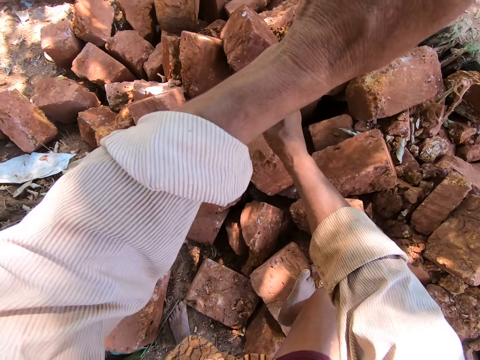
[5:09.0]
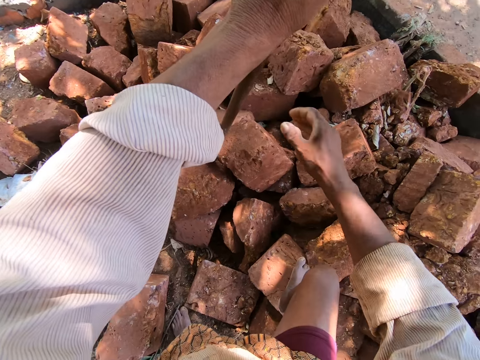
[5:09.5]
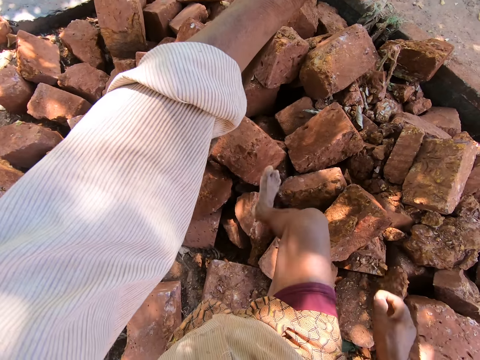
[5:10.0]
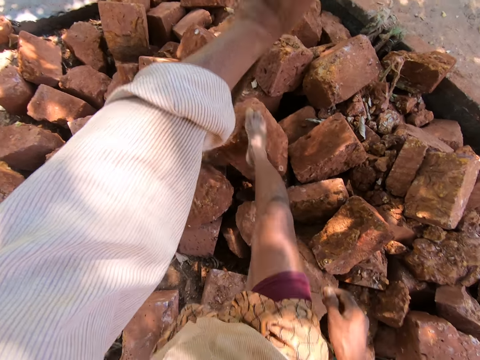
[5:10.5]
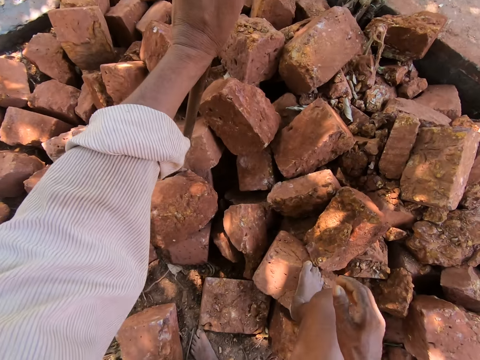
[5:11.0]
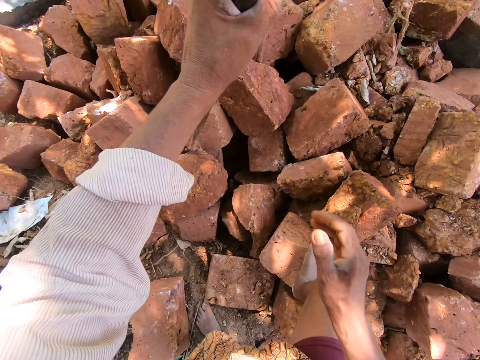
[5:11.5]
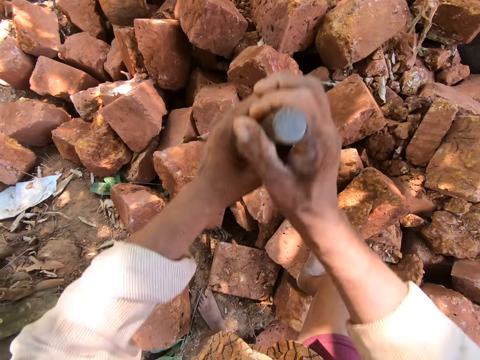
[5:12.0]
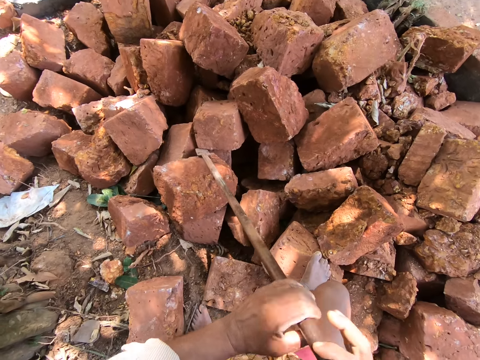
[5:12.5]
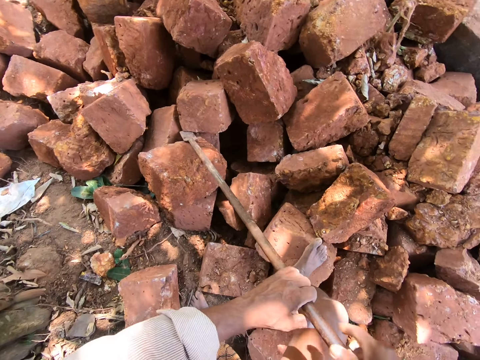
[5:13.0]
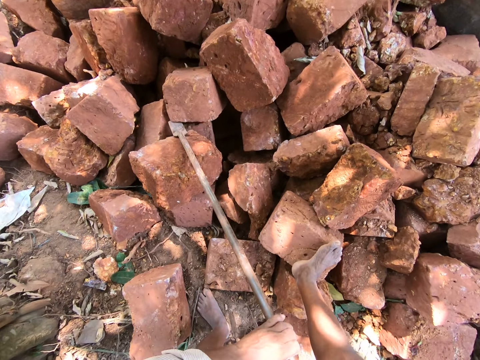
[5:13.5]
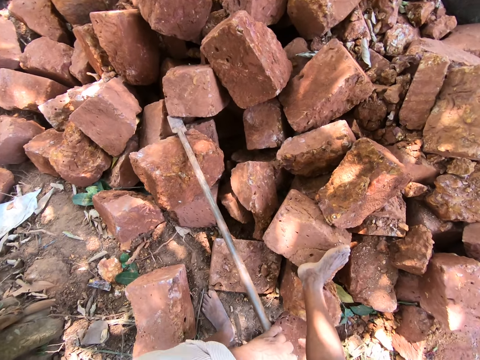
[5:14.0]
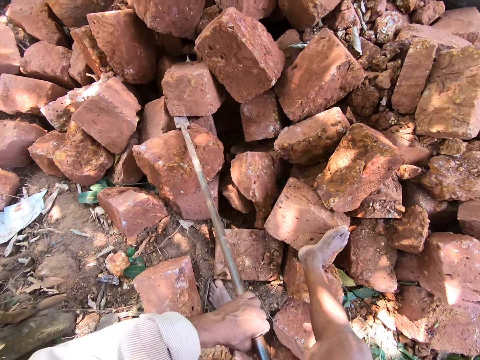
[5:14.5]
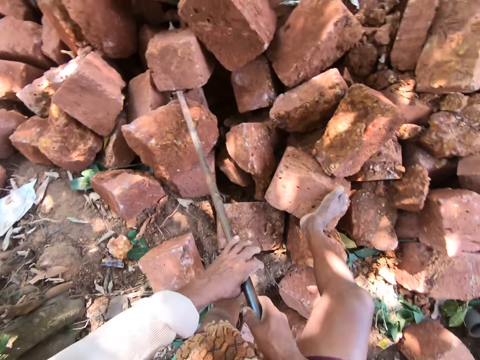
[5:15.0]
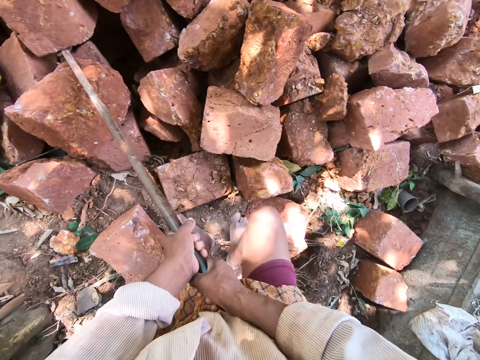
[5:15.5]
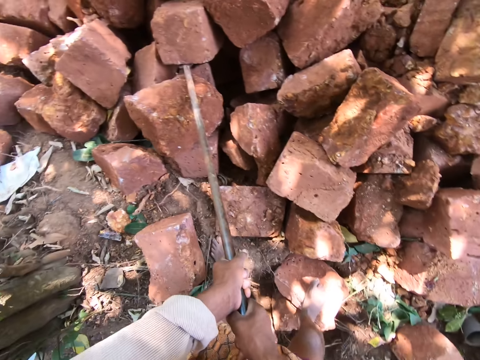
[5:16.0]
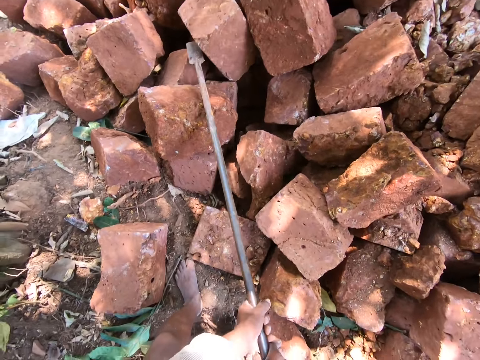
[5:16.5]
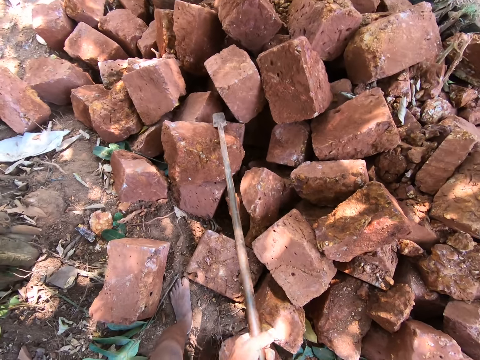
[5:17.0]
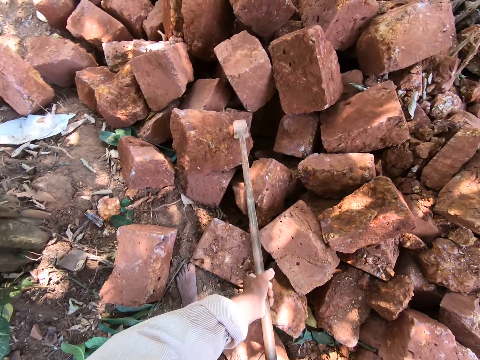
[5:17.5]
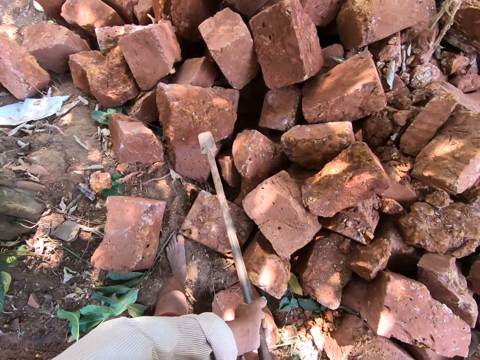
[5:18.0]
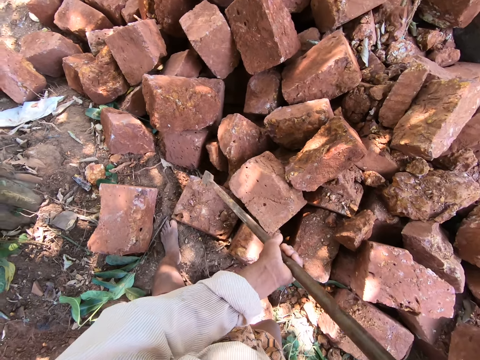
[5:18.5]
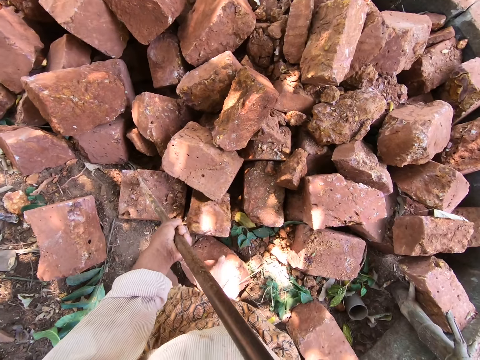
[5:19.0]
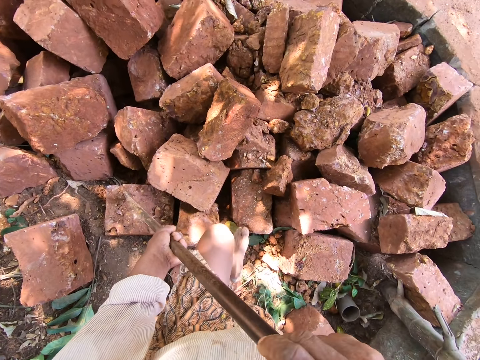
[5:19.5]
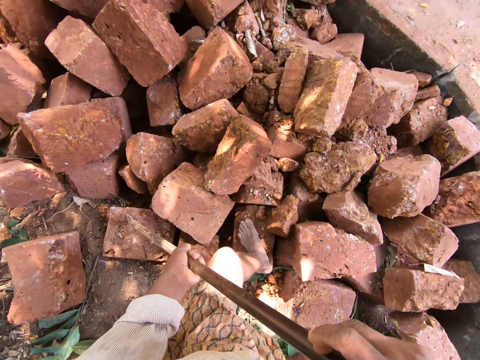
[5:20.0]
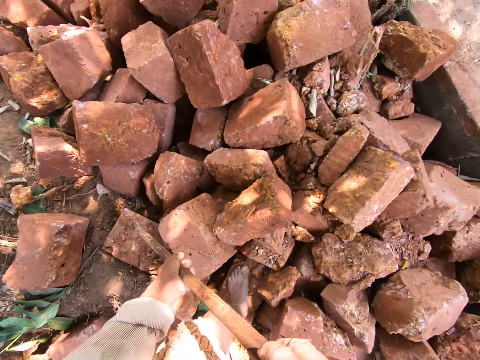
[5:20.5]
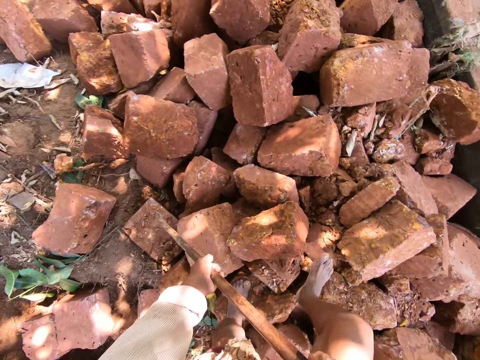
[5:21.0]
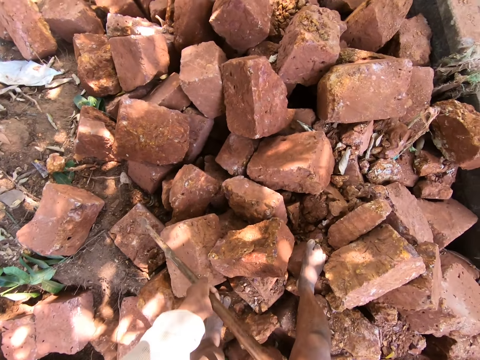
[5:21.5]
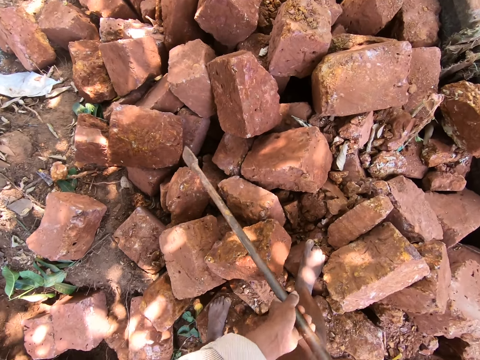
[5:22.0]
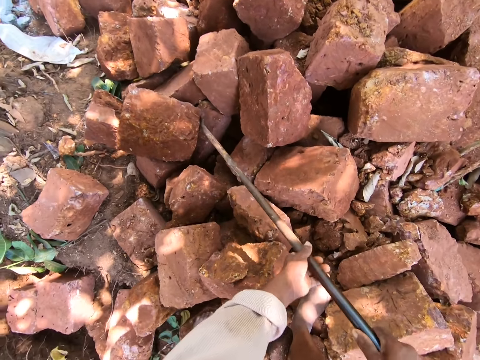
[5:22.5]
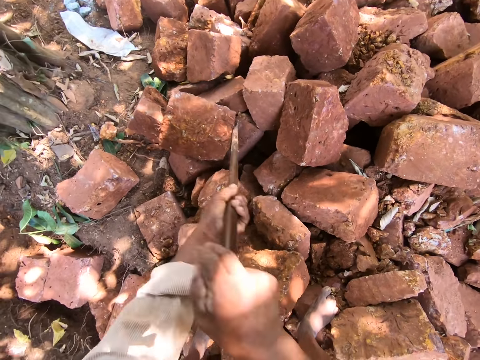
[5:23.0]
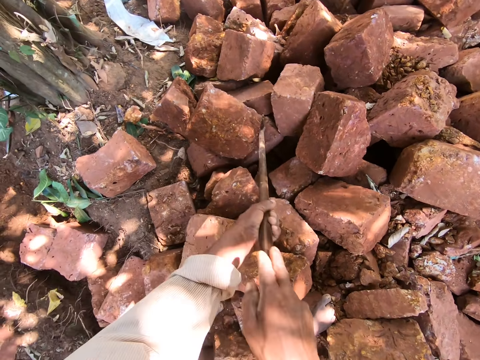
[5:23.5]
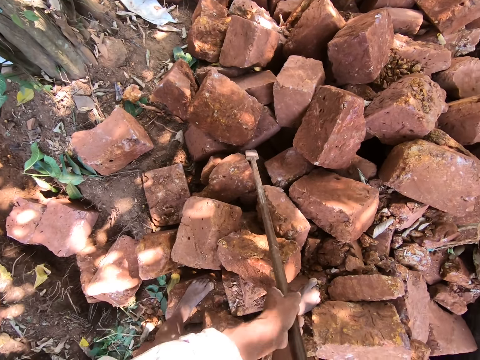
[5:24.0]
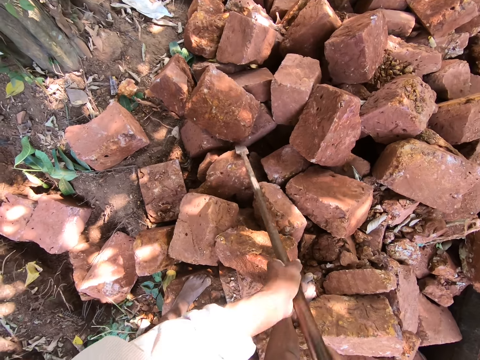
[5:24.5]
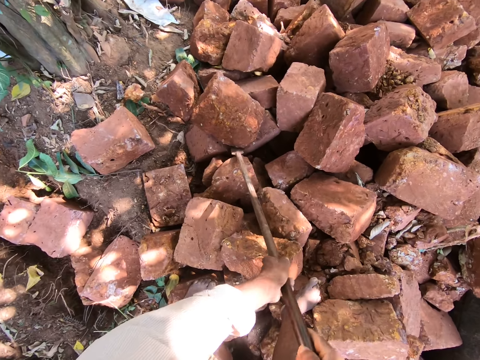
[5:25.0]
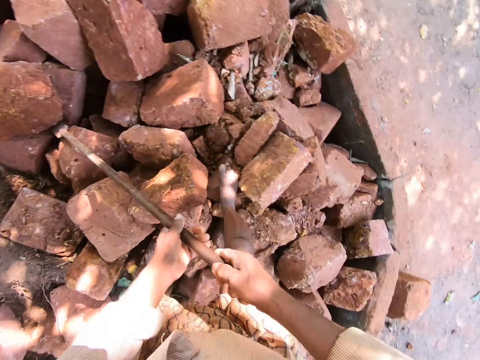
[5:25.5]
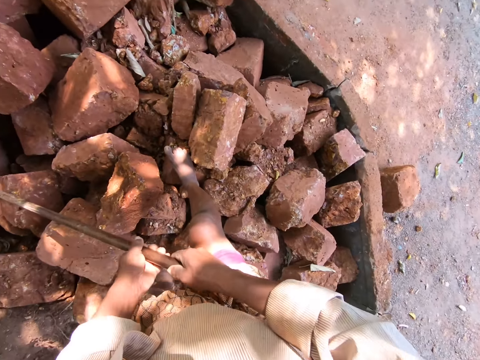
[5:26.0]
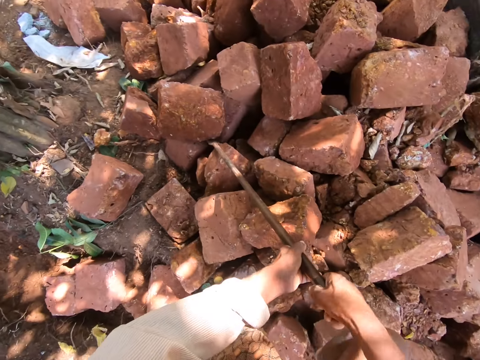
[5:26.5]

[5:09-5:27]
The camera wearer moves a brick on the ground with his right foot. He removes some bricks from the ground with the steel rod in his hands. He looks around. He pushes a stone with a metal.

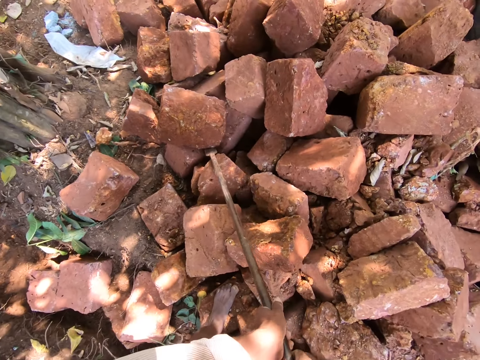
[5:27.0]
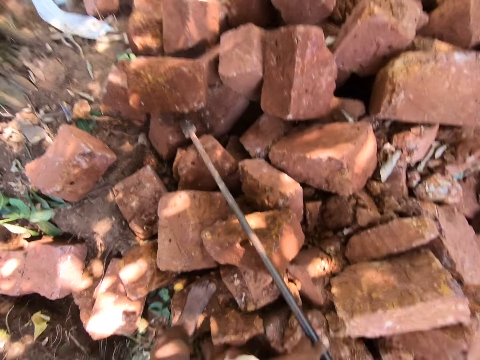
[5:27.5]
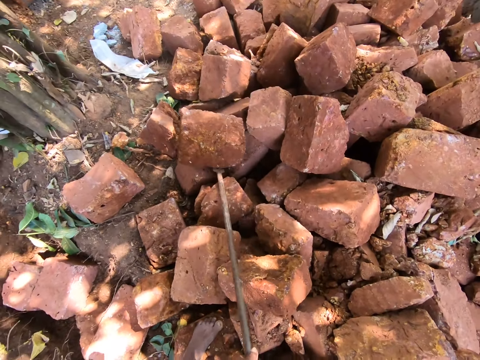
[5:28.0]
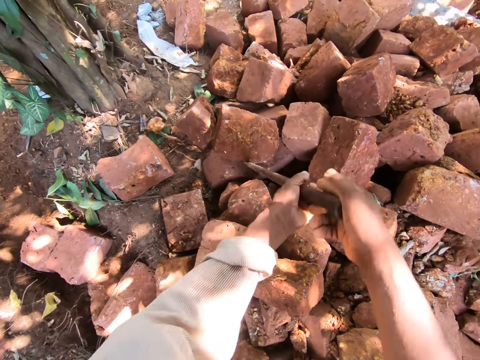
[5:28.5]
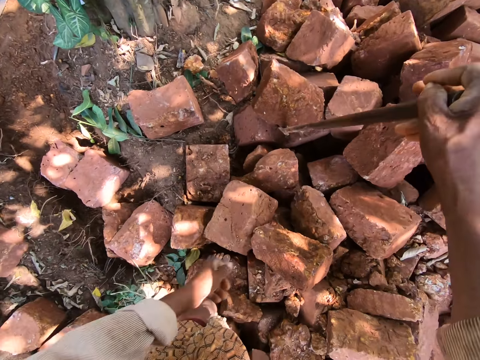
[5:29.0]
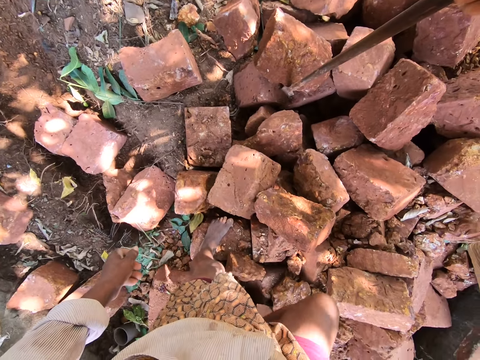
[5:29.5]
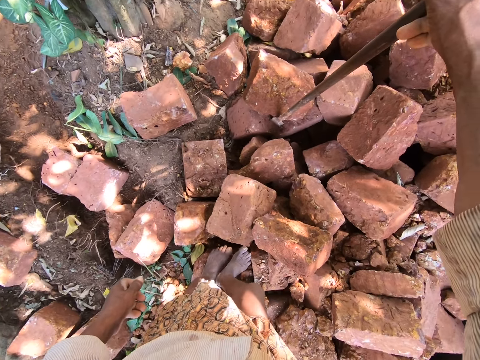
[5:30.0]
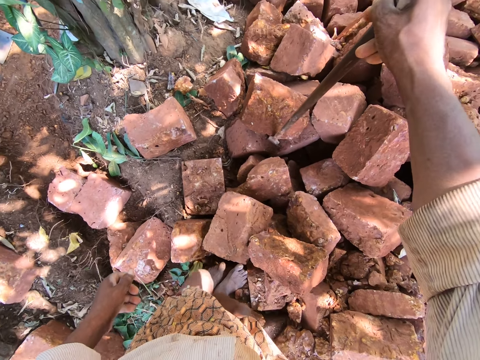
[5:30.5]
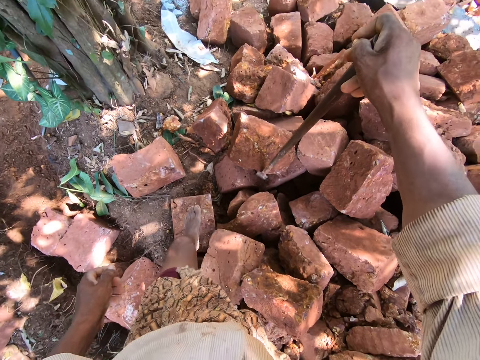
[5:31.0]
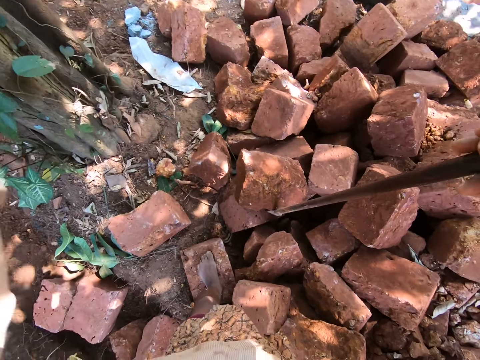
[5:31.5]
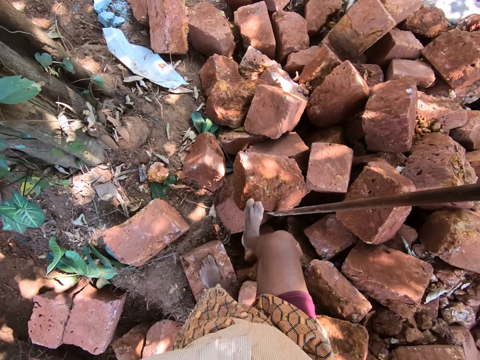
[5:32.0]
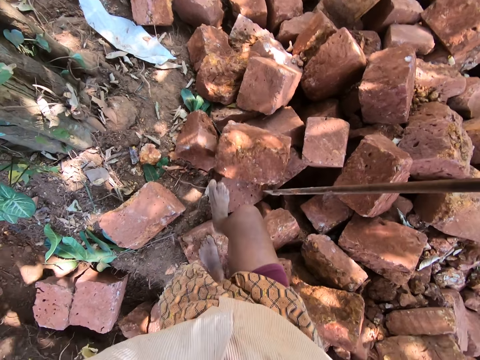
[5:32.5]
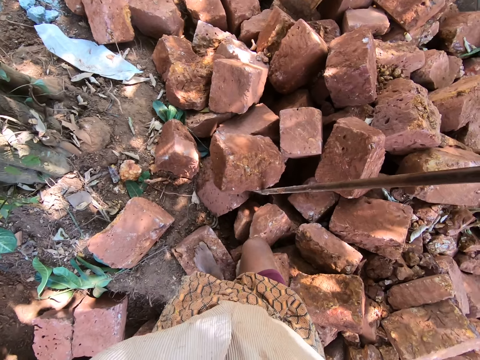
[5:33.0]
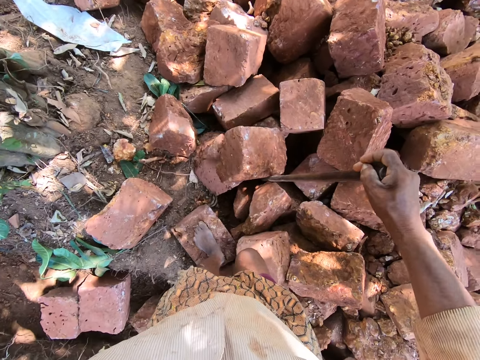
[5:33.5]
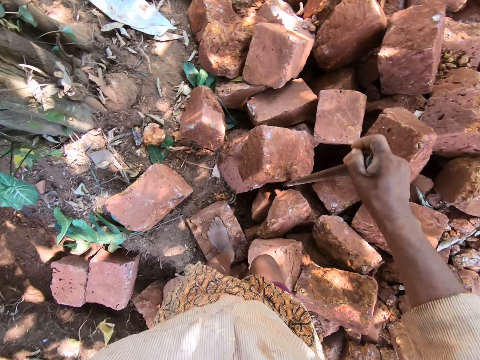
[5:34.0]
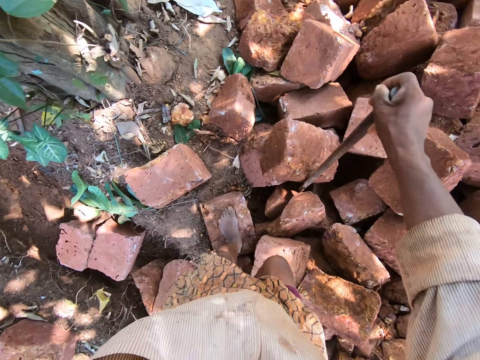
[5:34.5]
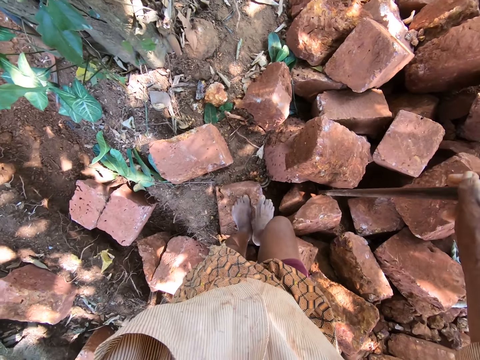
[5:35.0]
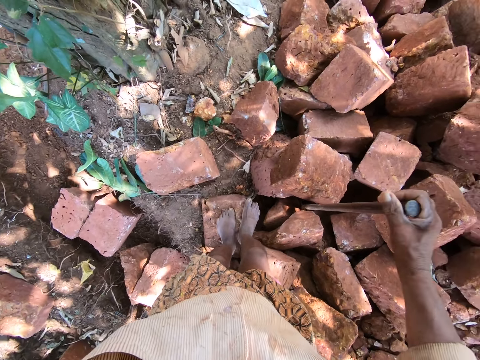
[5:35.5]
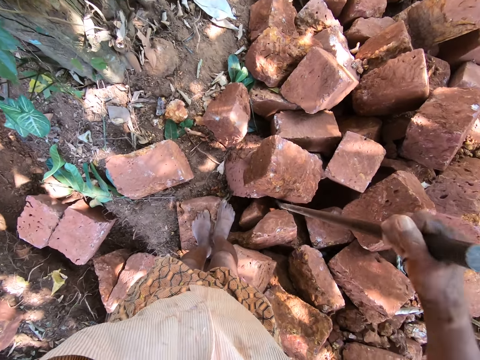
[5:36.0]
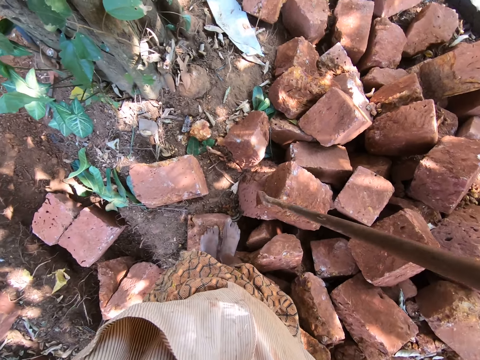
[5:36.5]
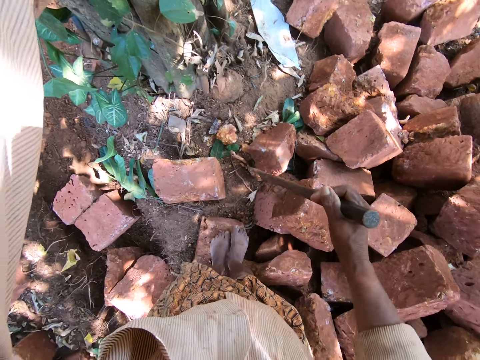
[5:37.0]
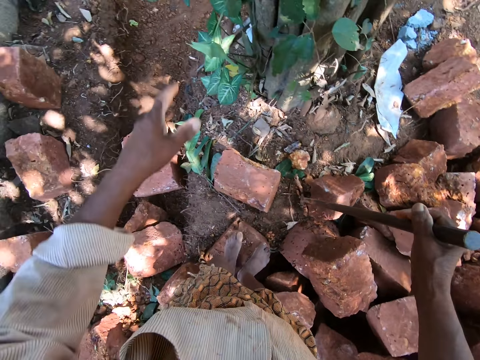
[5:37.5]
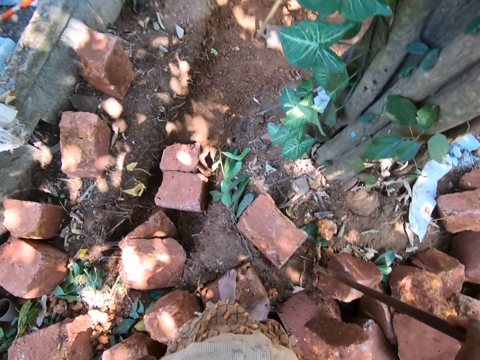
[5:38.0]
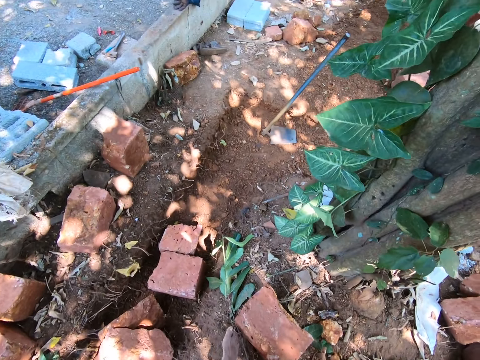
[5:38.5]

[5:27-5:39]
The camera wearer looks around. He moves a brick on the ground with his right foot. He places the steel rod on the ground with his right hand.
